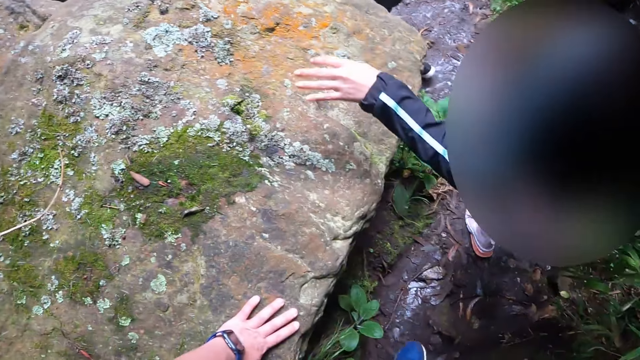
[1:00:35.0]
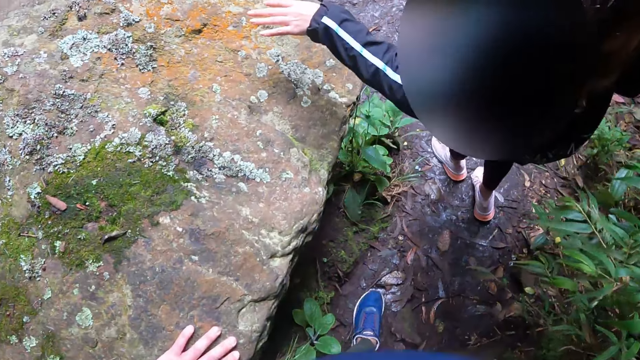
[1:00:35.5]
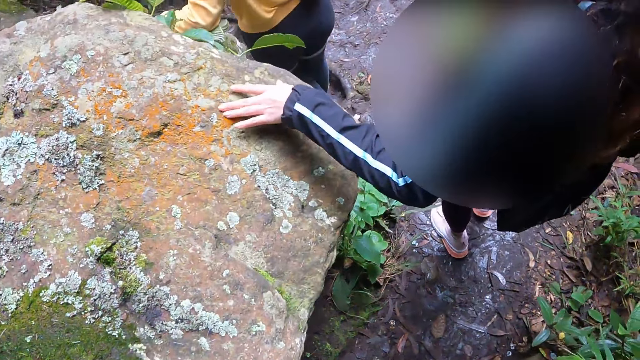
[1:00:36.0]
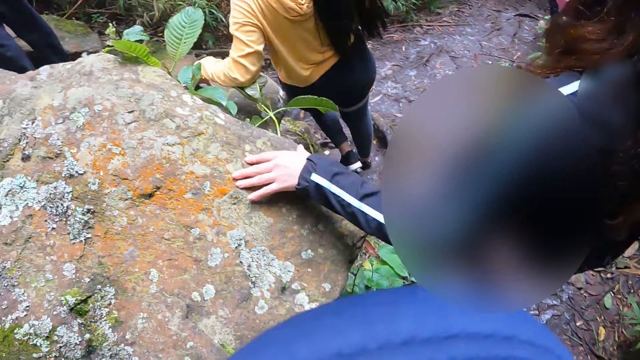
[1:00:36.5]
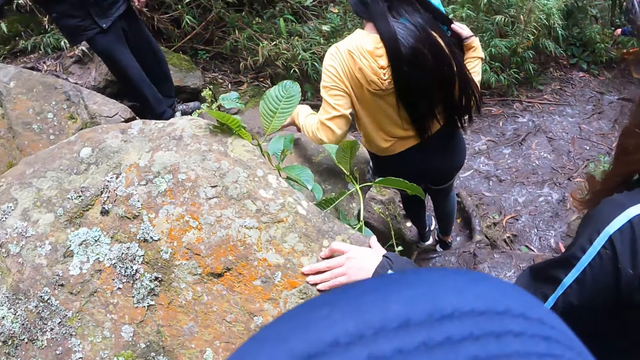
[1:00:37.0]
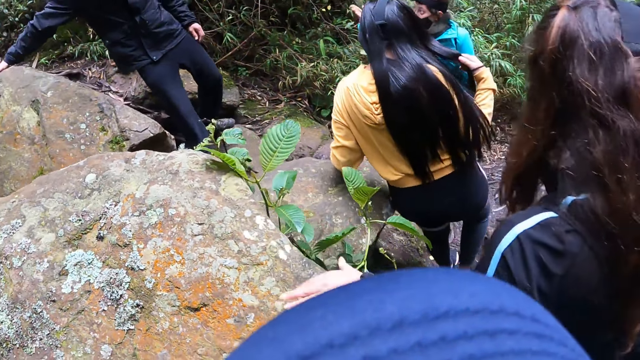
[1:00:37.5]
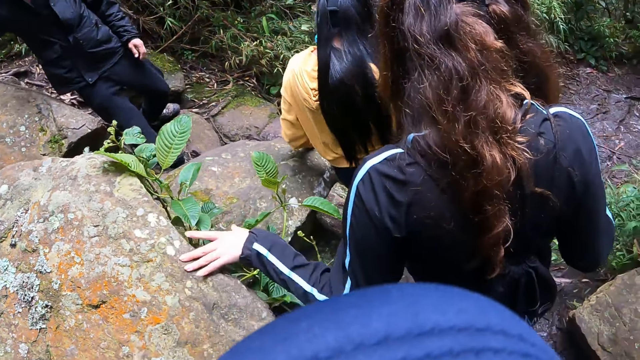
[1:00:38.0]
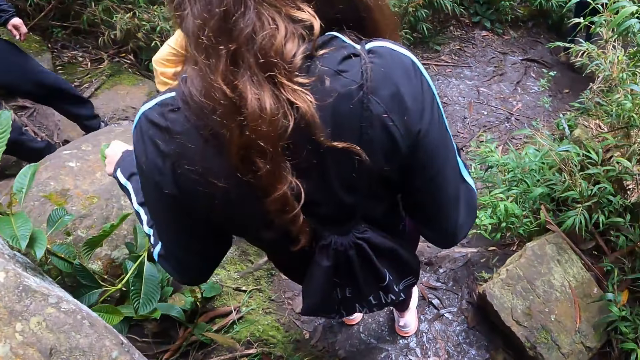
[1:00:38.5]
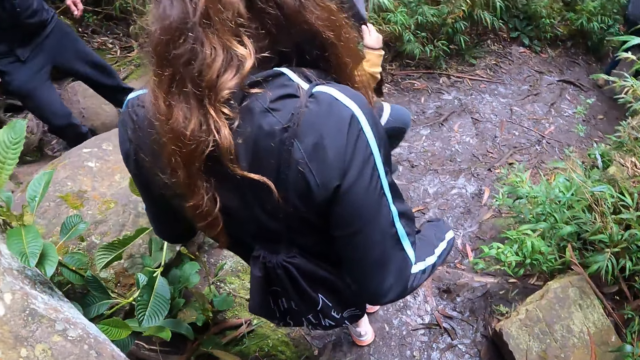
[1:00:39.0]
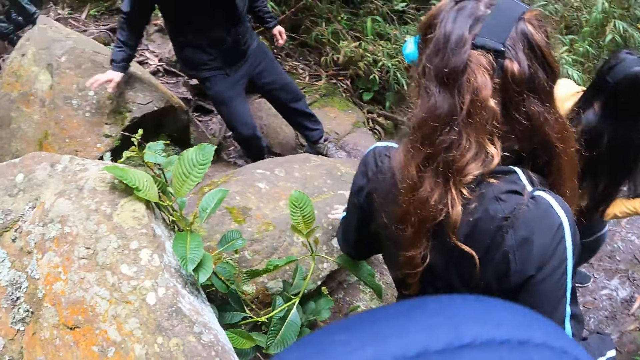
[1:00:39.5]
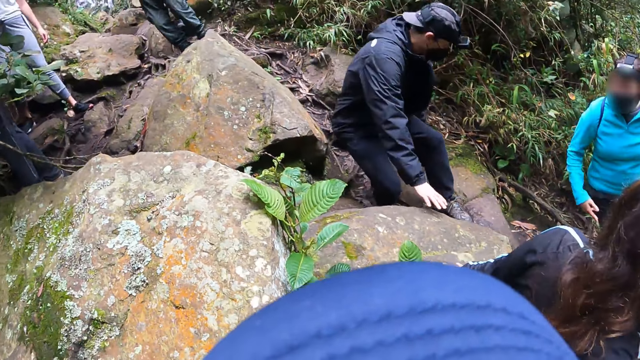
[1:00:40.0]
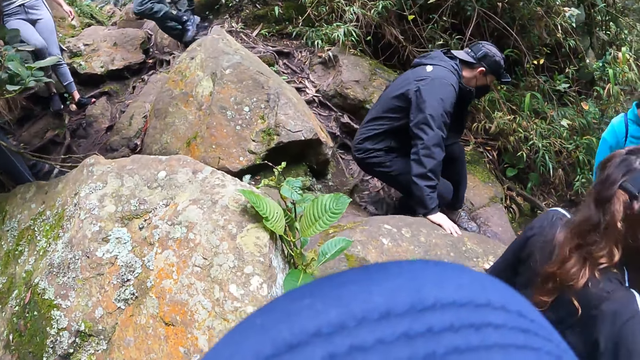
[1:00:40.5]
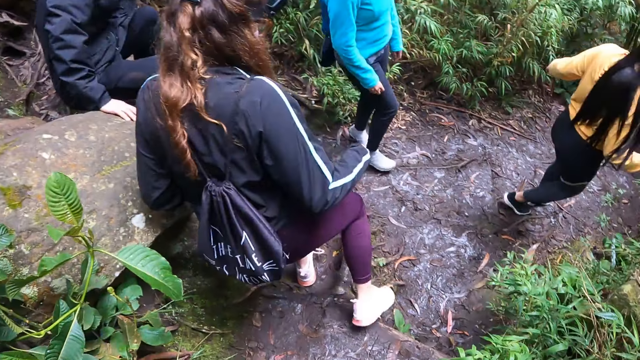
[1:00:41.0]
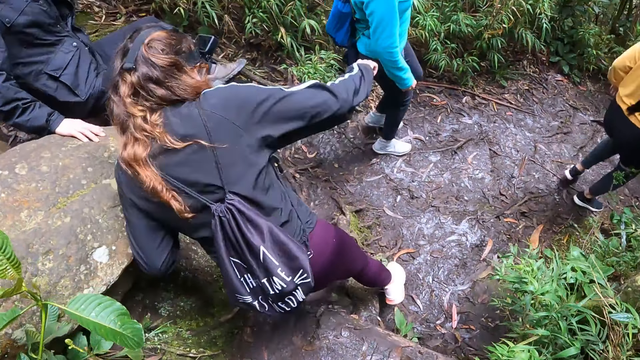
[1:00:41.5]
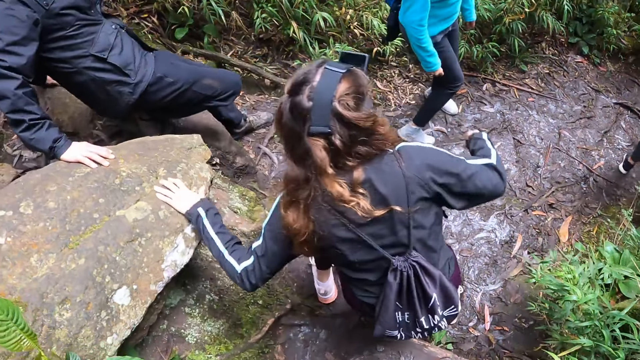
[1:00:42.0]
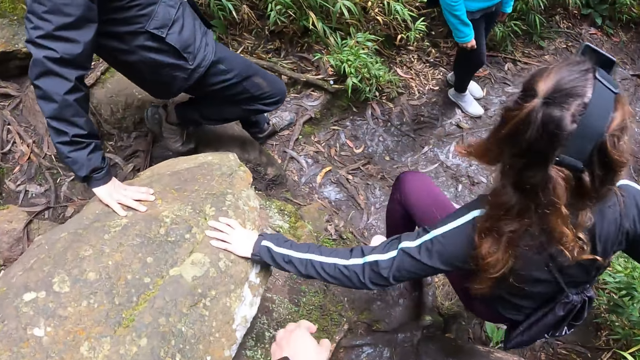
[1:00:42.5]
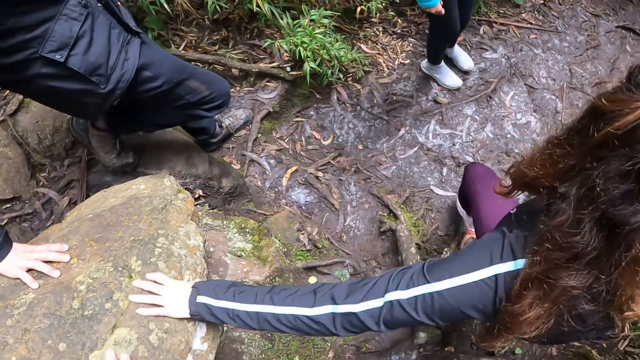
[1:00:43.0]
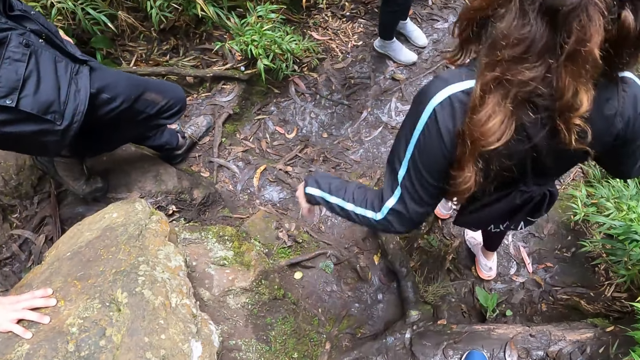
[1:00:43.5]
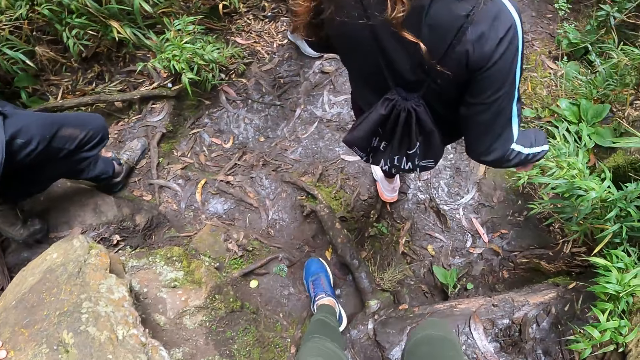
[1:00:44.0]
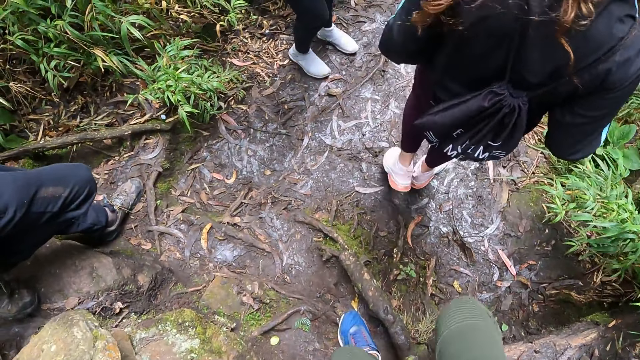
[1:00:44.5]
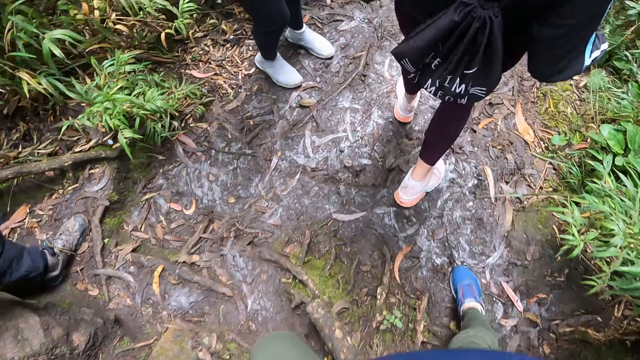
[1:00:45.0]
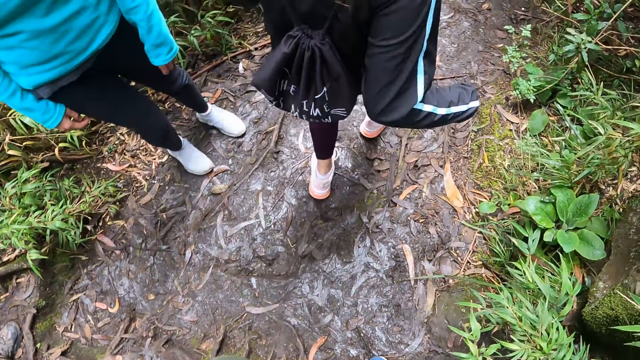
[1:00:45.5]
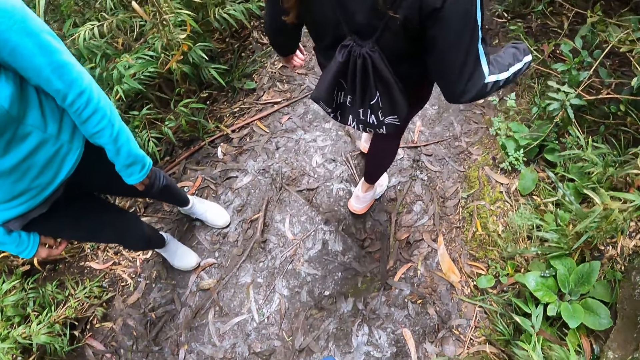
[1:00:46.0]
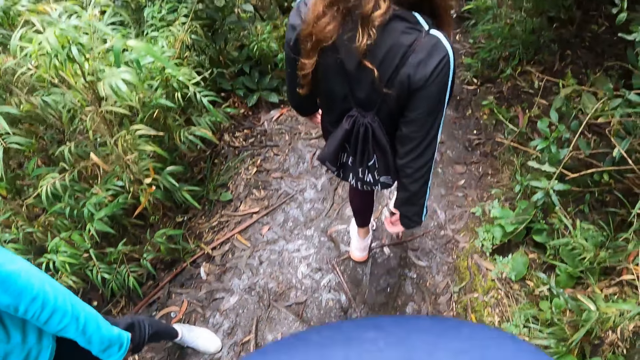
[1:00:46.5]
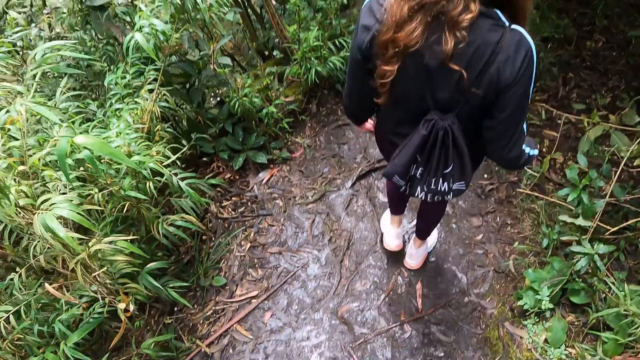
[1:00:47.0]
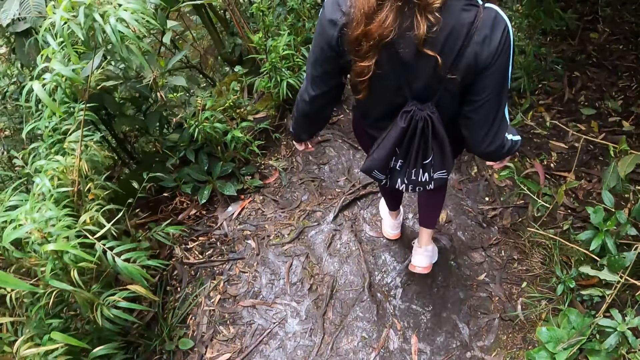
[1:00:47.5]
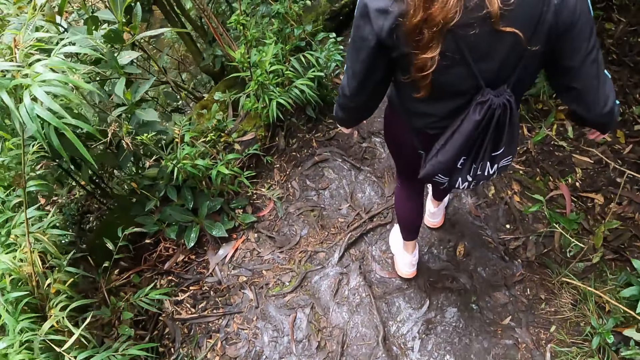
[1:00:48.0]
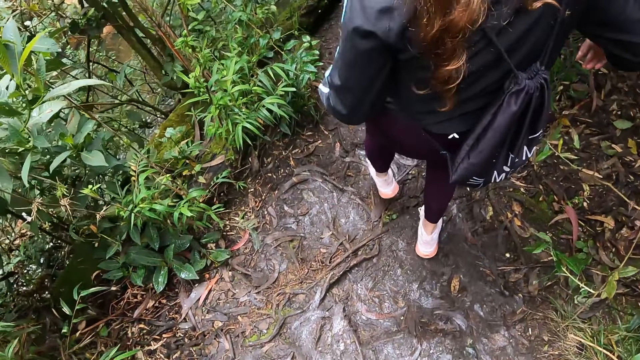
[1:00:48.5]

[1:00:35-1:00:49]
A man holds the rock with his right hand. A person hikes on the mountain with another person. The camera wearer walks further into the forest through a walkway with a group of people.

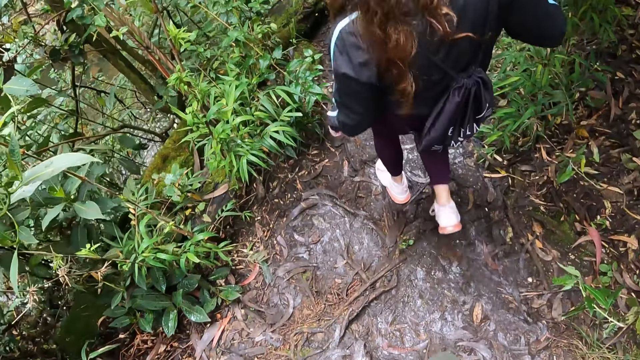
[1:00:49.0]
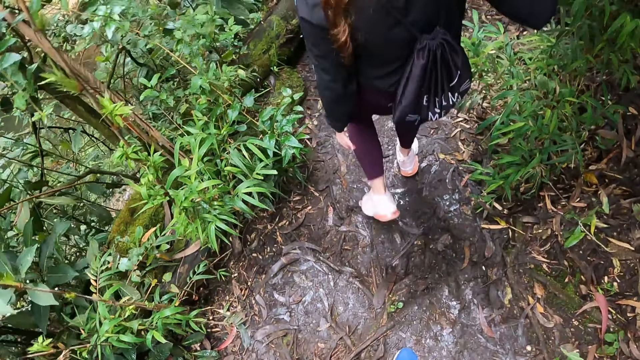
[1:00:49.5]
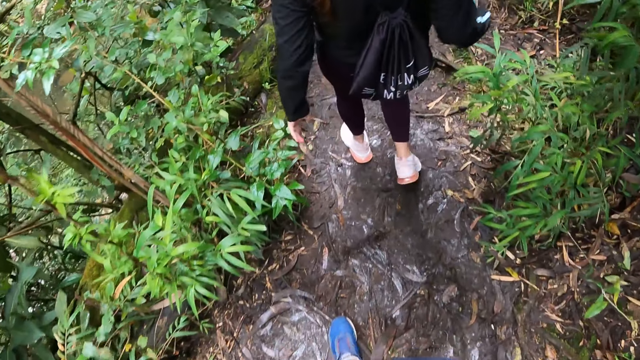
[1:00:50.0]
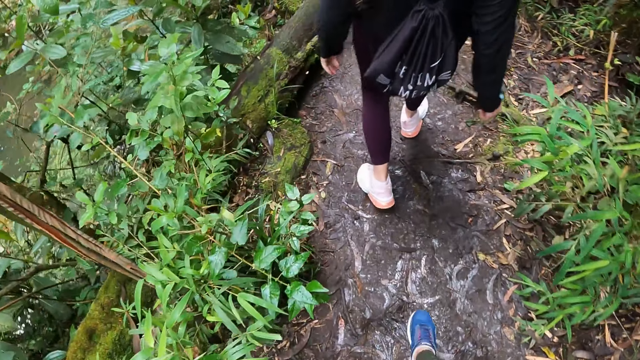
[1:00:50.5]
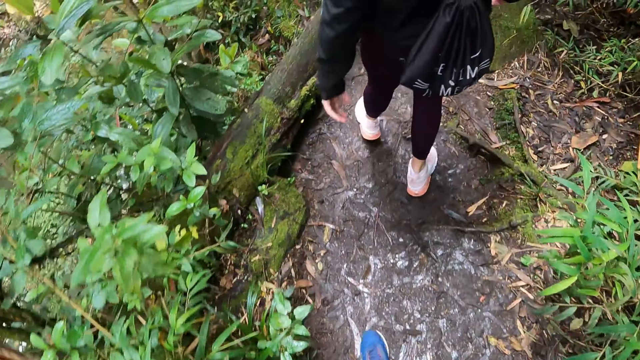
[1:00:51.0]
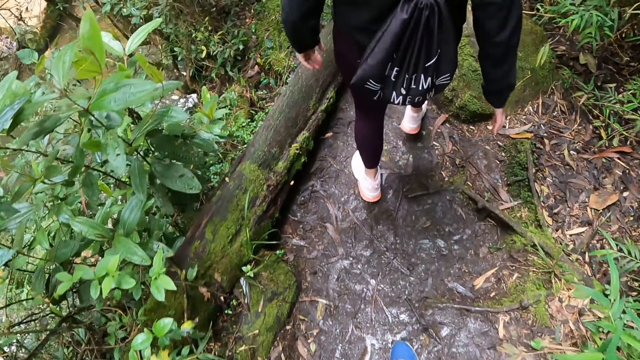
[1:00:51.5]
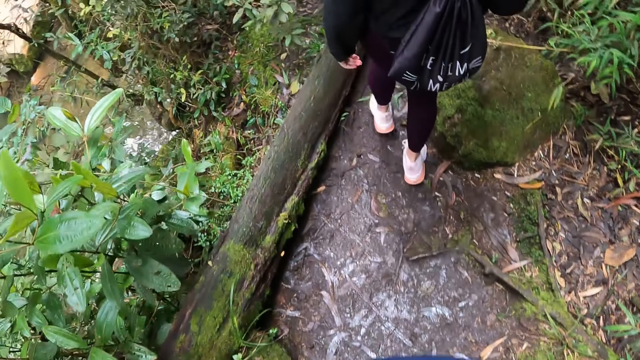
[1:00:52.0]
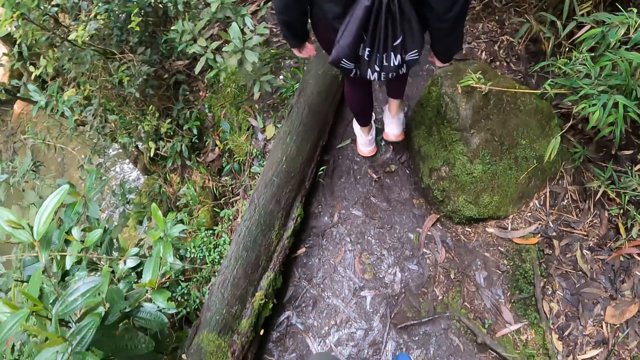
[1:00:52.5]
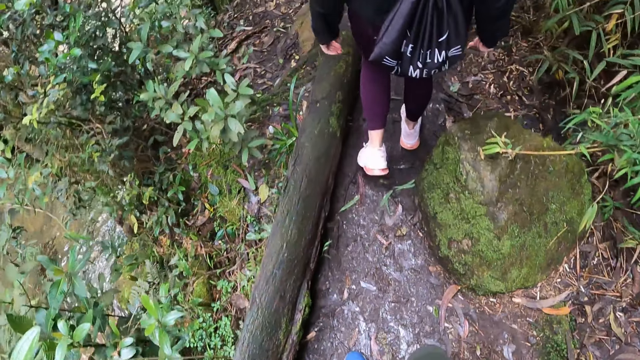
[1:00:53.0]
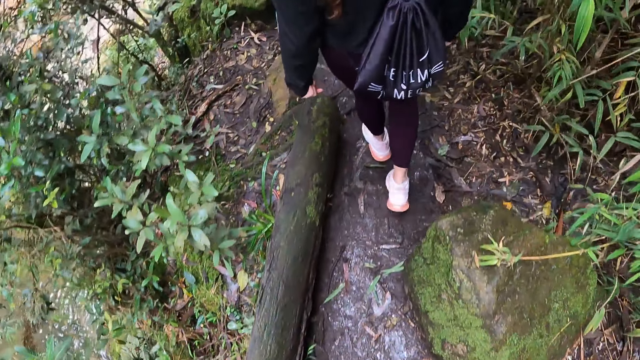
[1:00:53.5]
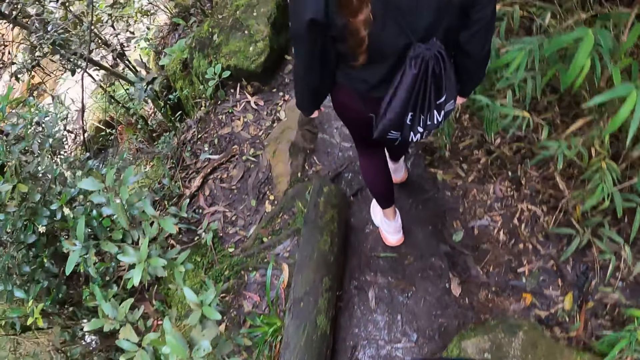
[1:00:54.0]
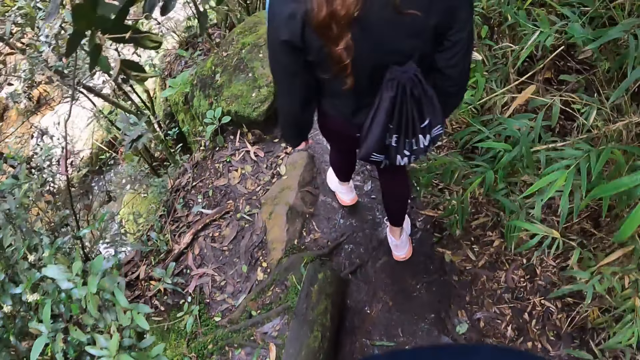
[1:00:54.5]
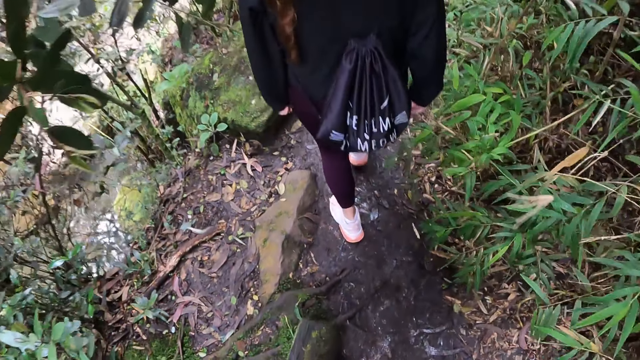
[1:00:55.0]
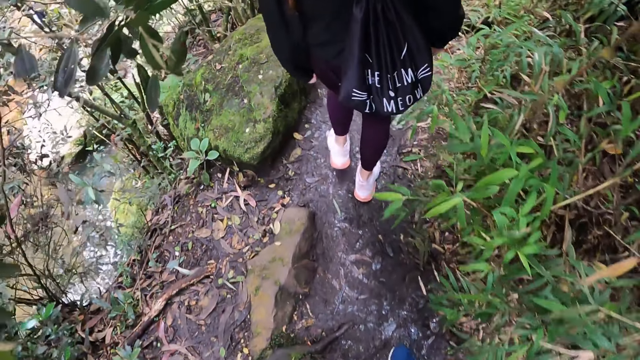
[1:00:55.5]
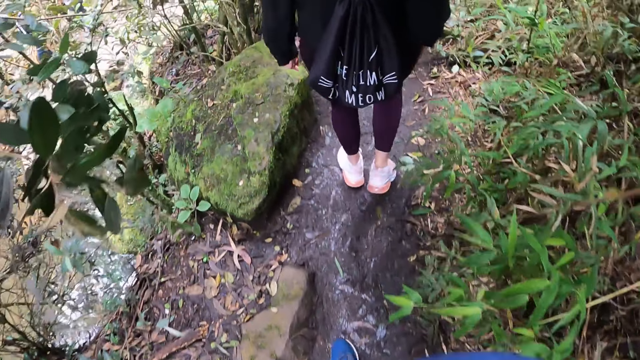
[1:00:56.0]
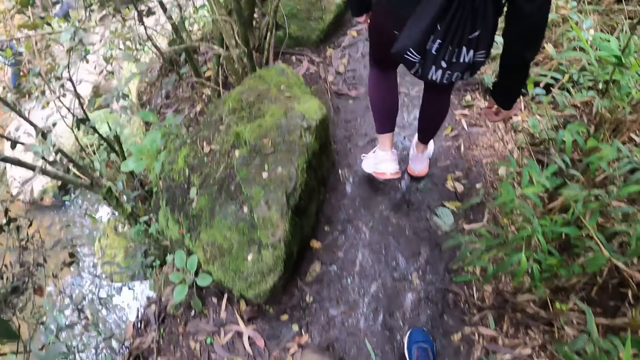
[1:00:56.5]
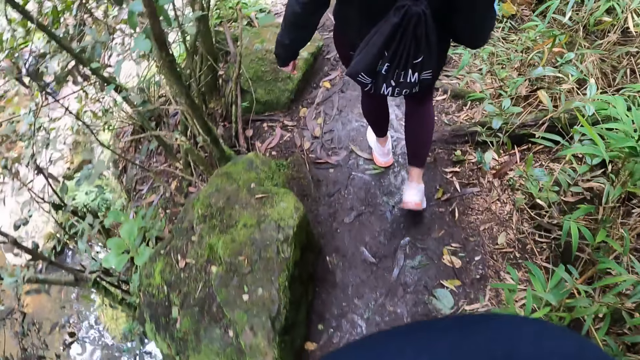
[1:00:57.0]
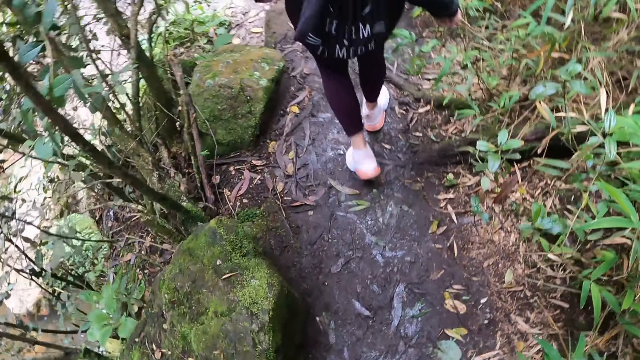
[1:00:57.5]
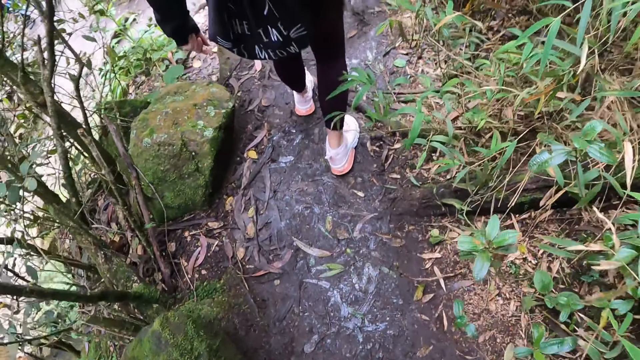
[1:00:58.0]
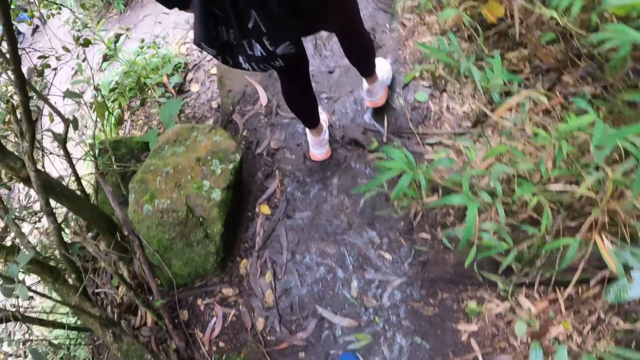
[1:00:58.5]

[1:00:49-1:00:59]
The camera wearer takes a hike in a mountain with five people.
